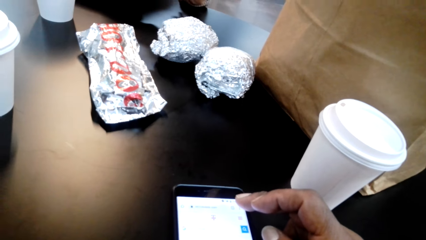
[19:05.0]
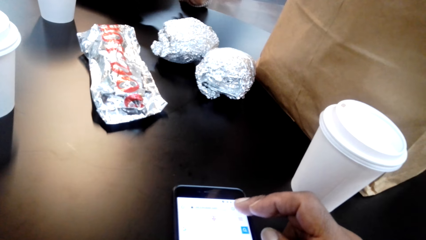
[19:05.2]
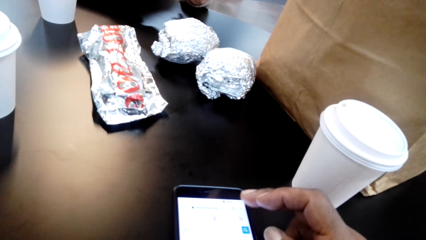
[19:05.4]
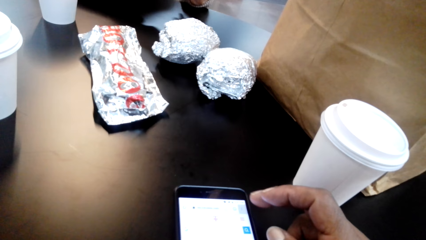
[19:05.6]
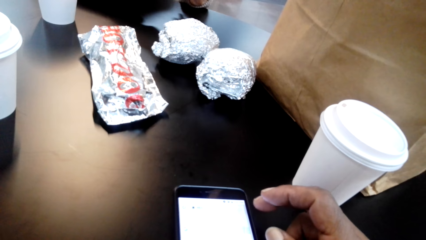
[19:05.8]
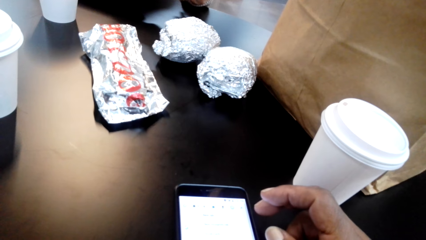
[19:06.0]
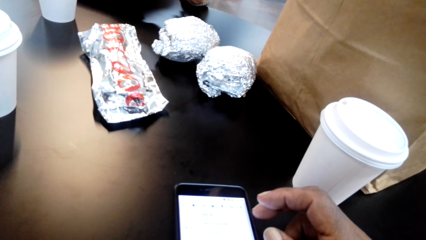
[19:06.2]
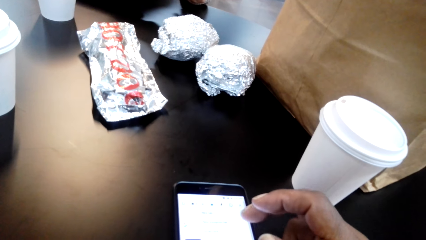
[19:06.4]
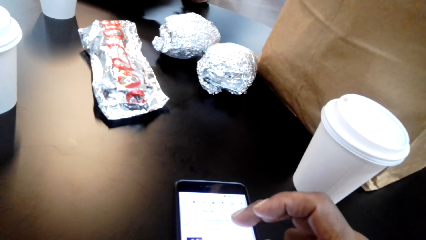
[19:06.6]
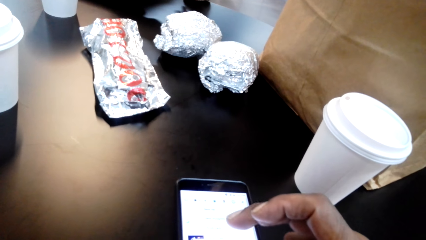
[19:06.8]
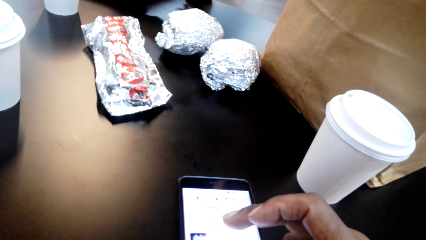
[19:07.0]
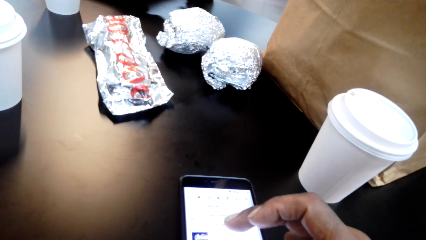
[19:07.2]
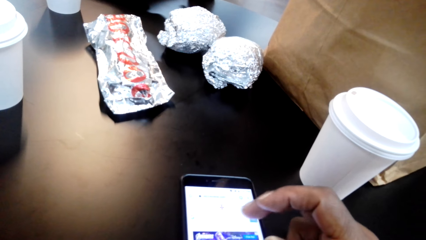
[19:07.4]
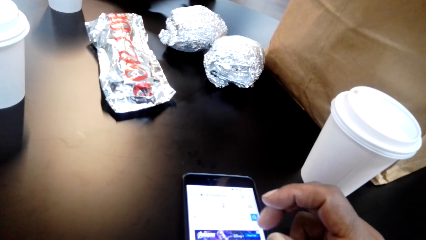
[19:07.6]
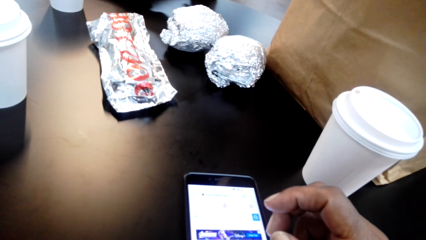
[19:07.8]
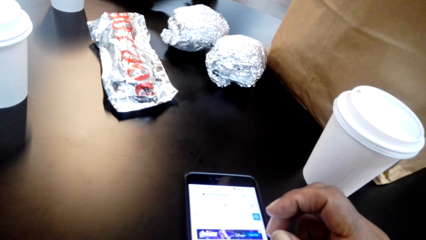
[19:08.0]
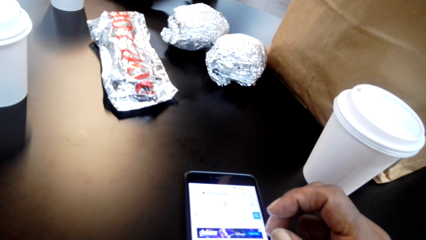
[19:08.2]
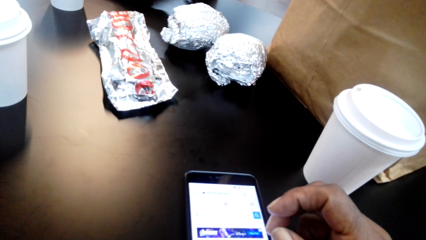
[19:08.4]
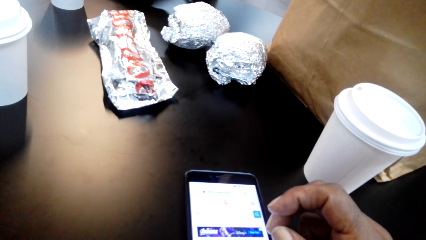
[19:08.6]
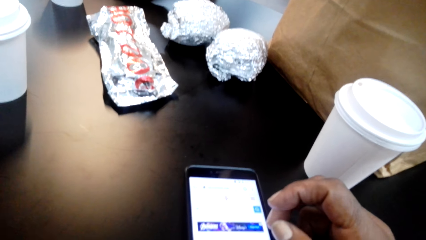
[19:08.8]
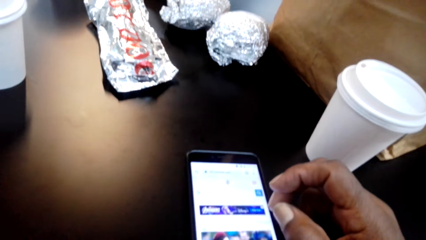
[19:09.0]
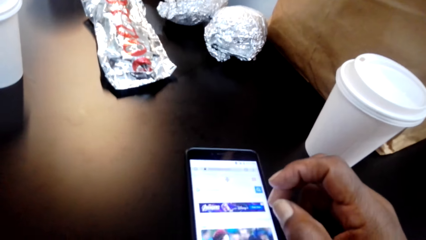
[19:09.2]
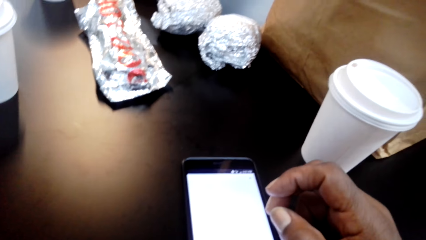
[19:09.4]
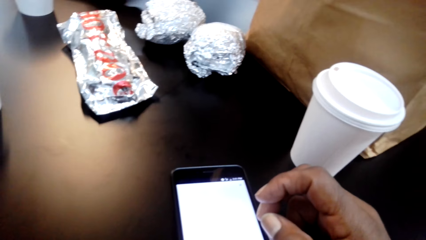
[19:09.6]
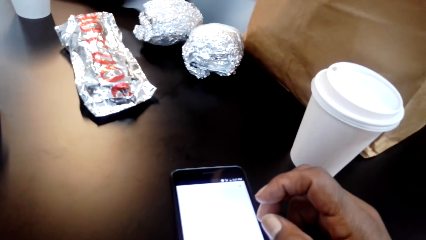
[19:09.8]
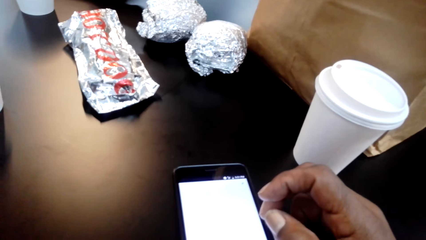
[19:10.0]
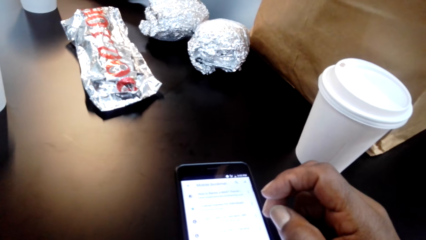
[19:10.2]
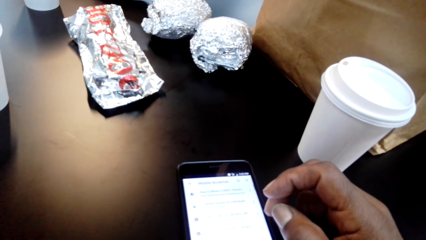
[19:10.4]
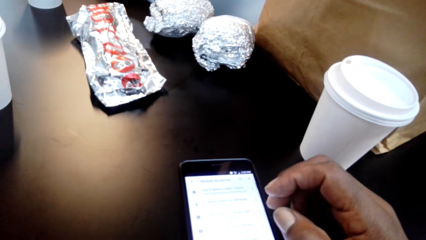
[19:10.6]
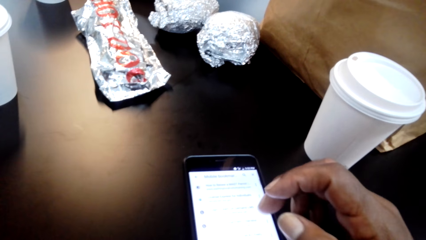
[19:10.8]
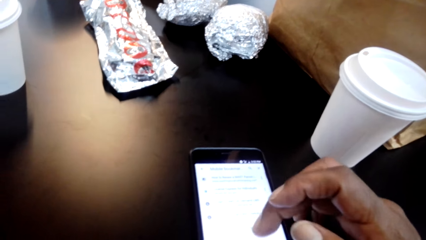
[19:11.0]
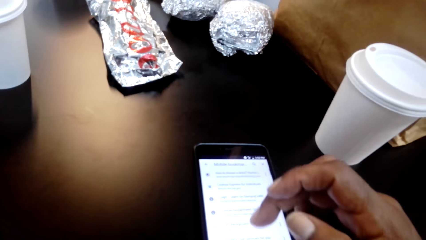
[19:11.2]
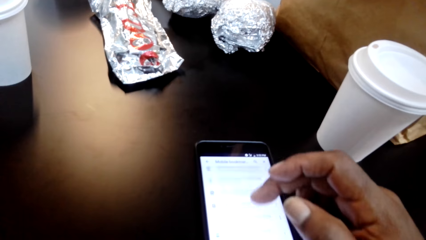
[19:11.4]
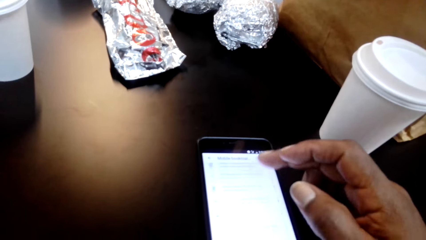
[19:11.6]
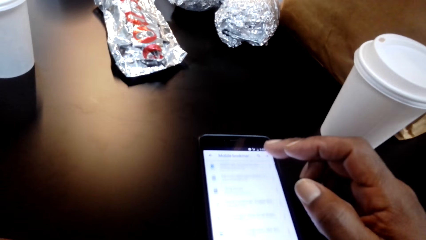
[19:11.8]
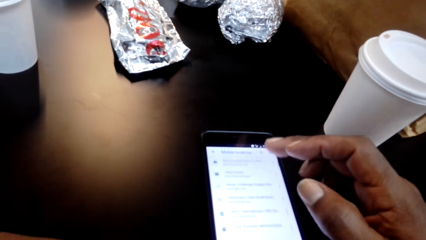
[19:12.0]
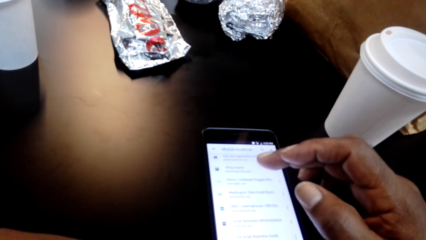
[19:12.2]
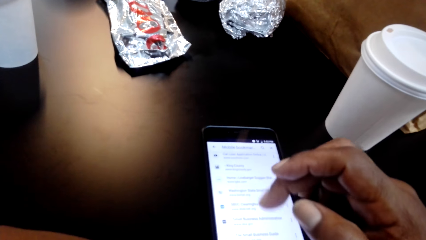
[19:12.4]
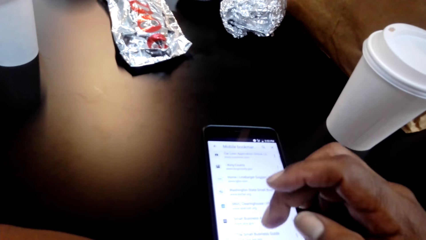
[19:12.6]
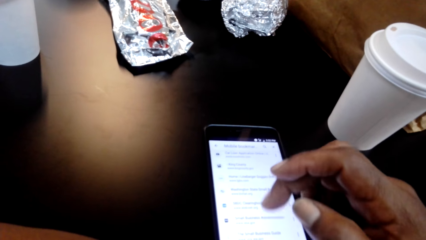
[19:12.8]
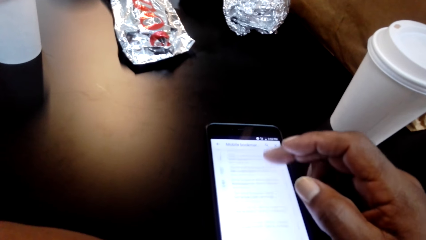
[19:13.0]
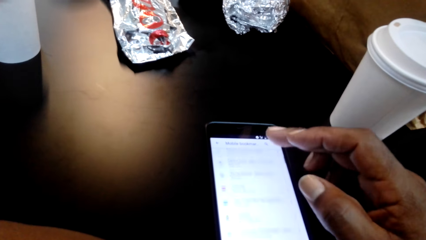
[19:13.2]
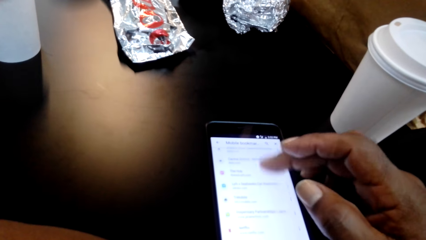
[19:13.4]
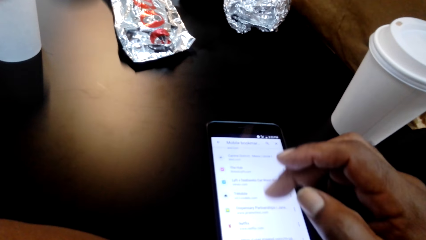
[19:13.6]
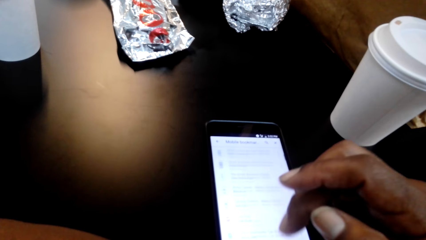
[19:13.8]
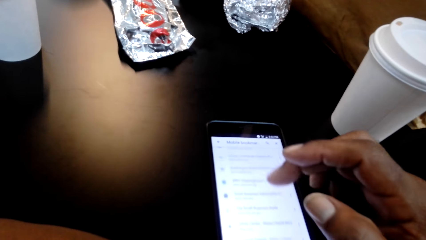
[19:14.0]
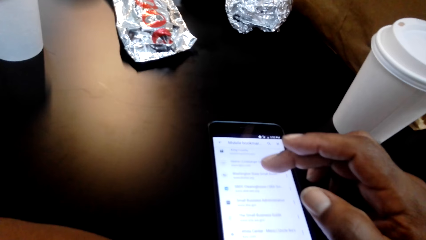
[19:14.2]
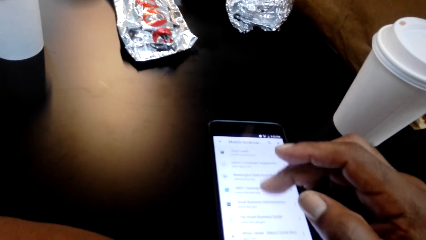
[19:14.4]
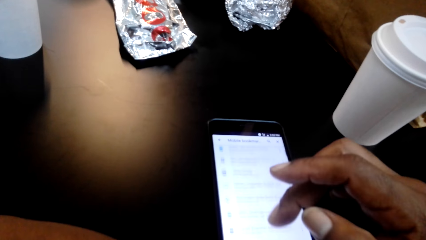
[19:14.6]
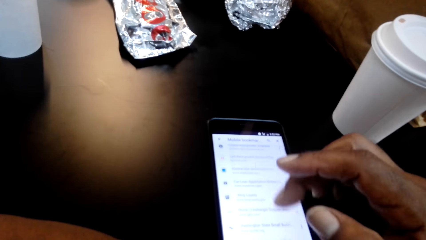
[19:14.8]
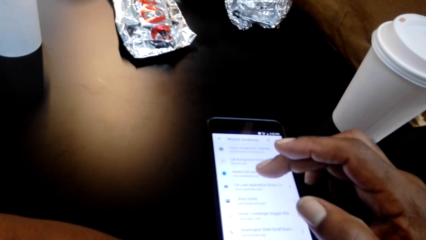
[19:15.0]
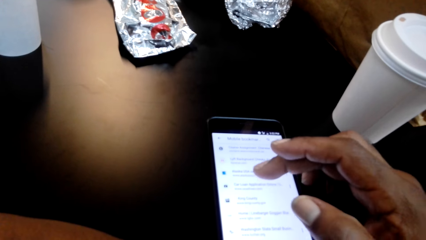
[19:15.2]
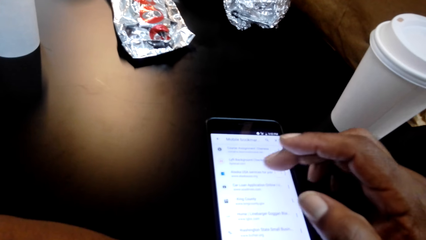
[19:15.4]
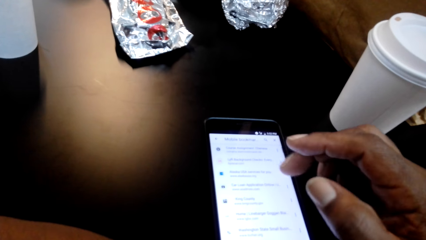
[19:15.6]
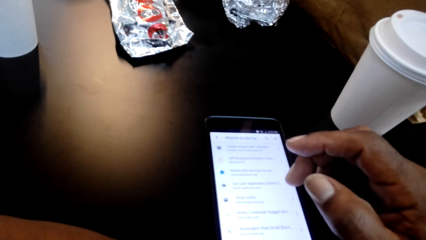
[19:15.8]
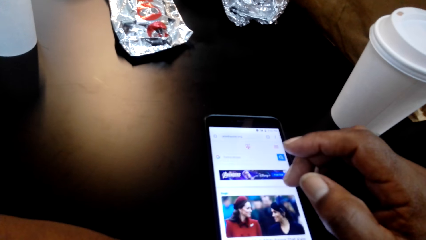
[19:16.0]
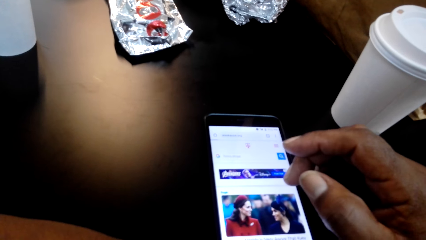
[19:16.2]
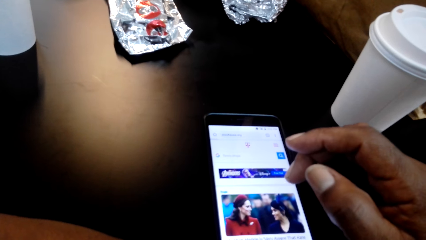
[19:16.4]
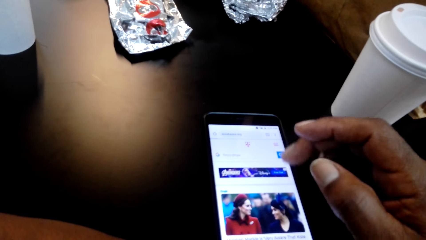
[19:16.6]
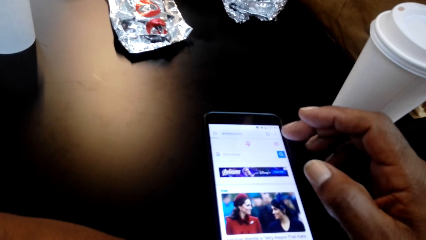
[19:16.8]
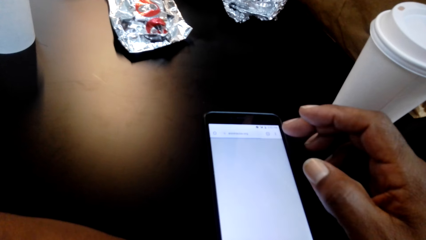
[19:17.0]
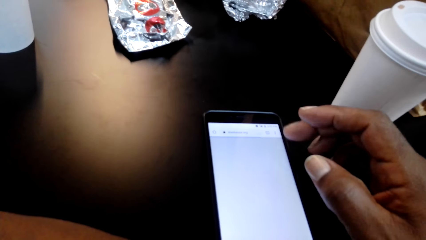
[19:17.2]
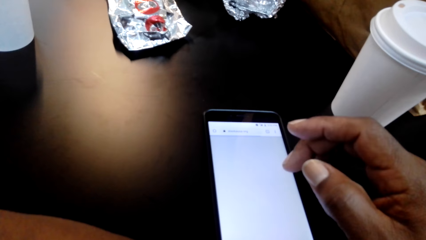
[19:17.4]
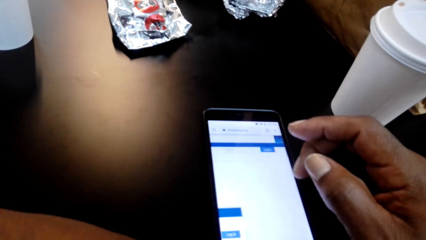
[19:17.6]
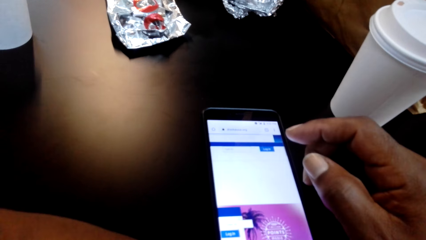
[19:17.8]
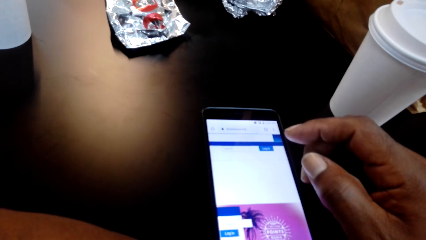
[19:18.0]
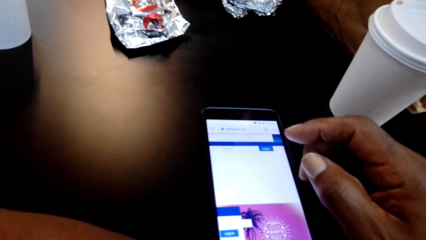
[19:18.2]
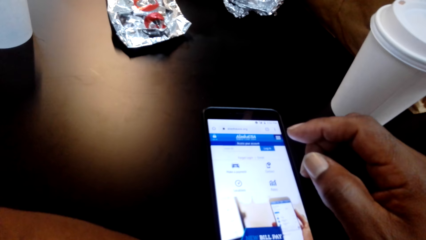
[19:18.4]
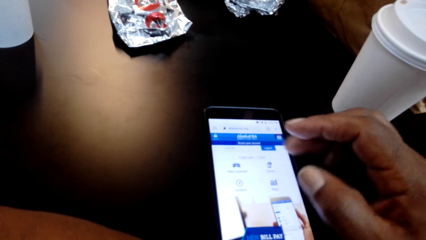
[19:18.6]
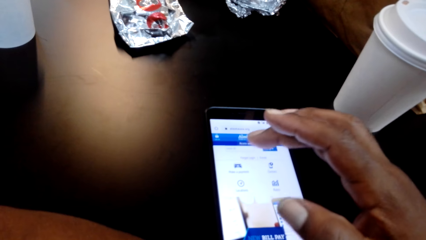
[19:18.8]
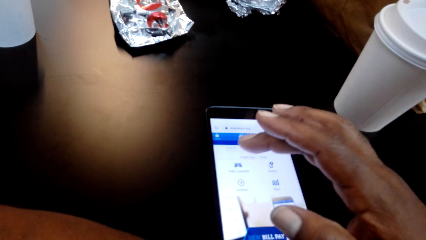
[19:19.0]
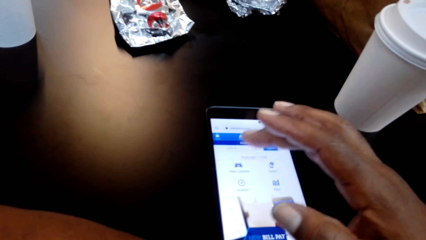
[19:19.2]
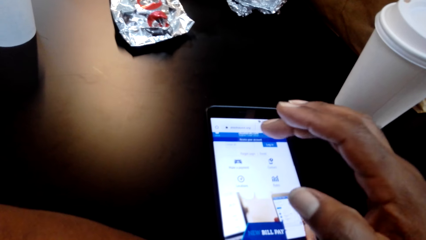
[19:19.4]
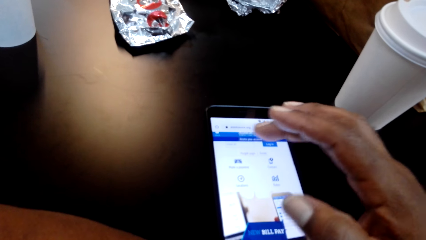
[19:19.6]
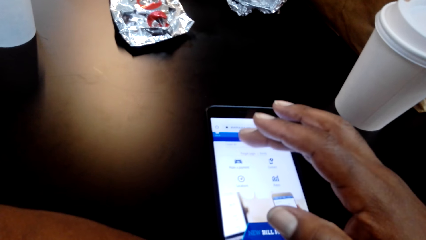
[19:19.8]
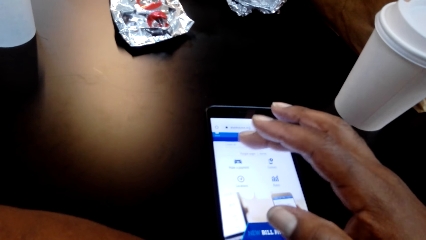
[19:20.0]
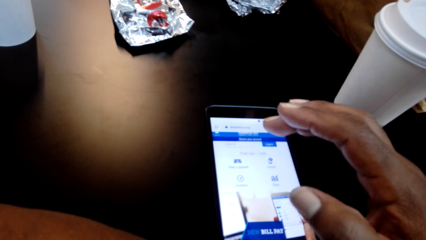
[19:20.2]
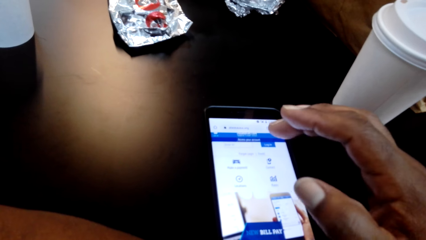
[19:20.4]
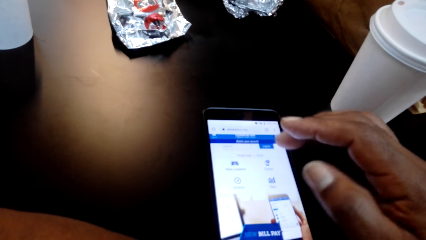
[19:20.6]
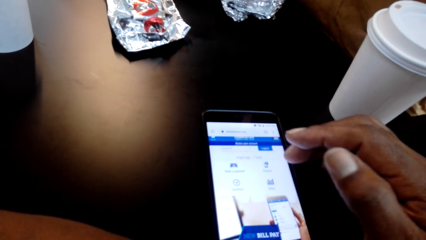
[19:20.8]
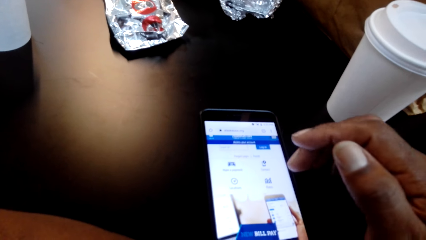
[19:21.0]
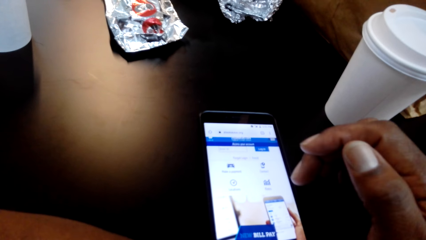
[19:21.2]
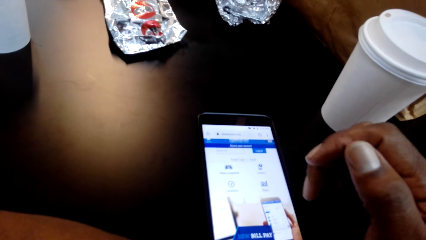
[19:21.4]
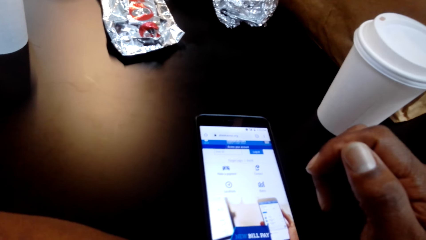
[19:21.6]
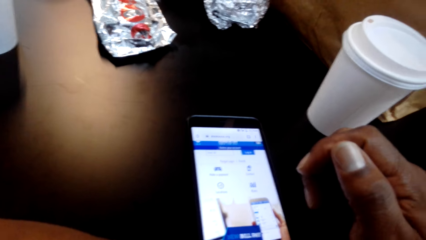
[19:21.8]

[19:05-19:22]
The camera wearer scrolls the pages.
